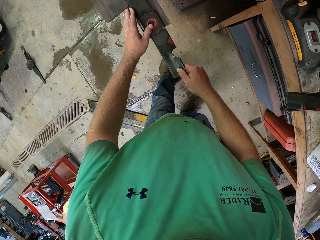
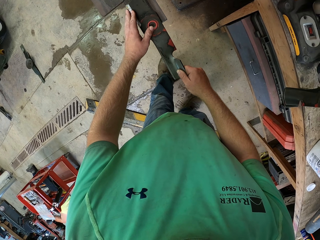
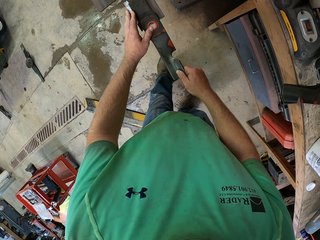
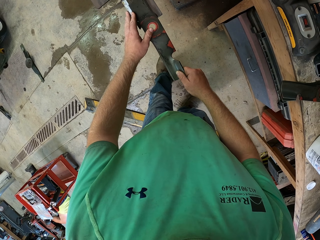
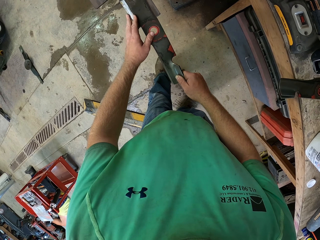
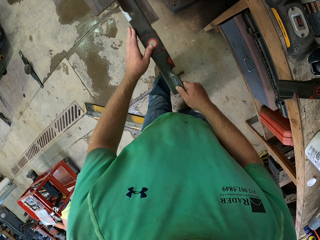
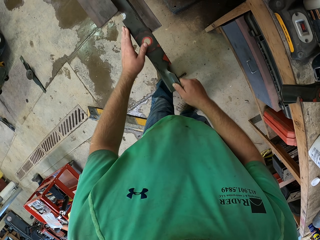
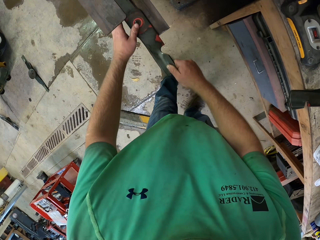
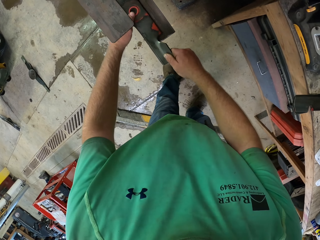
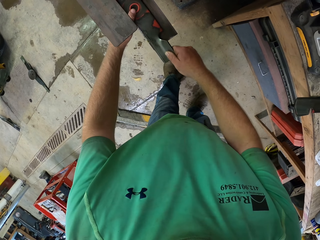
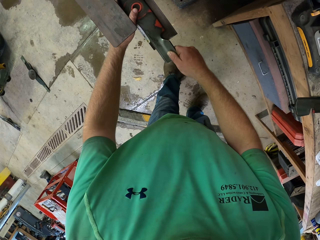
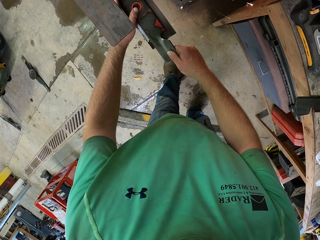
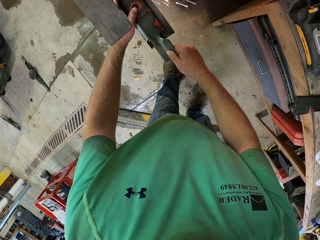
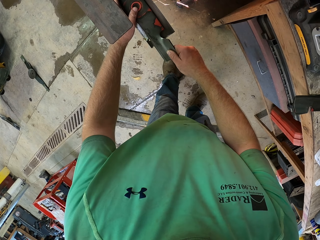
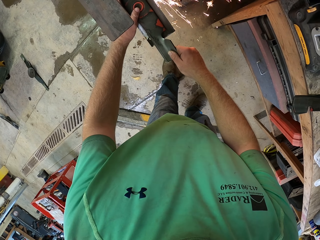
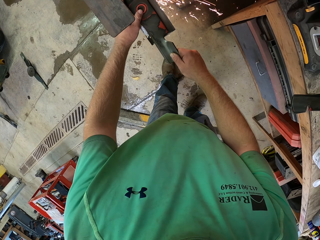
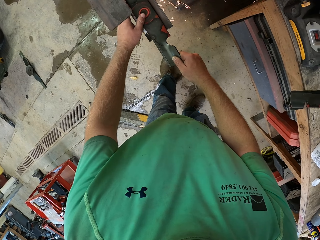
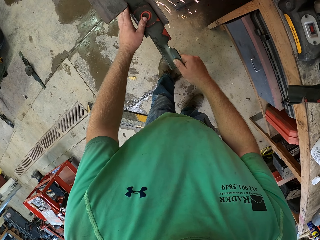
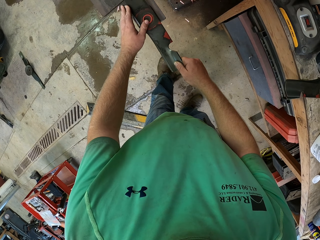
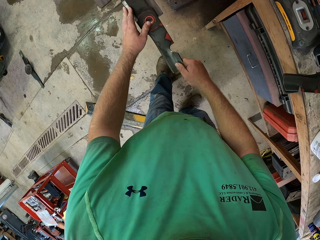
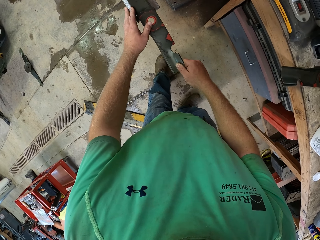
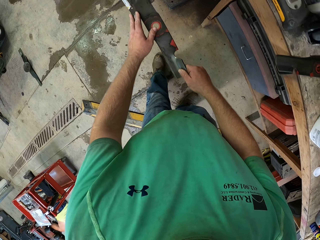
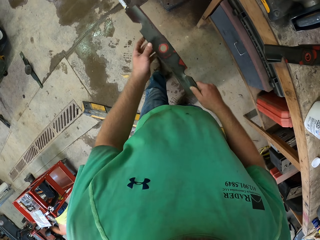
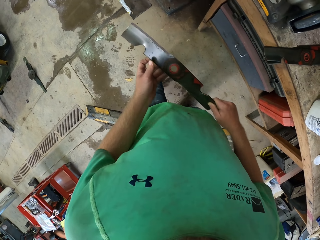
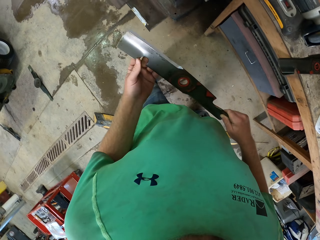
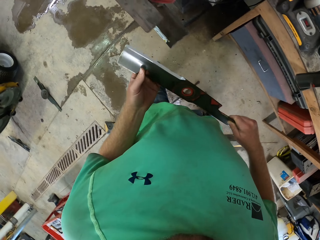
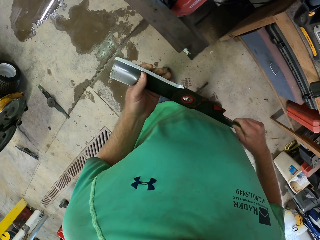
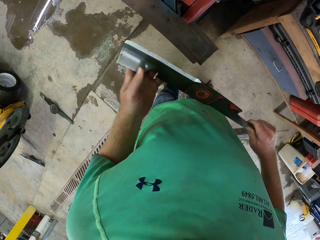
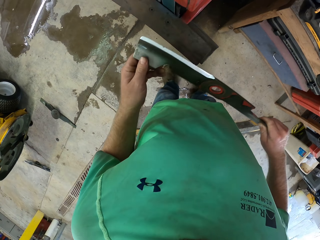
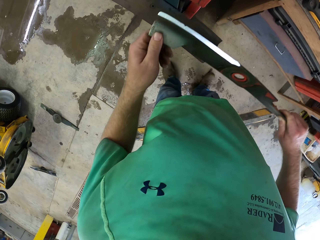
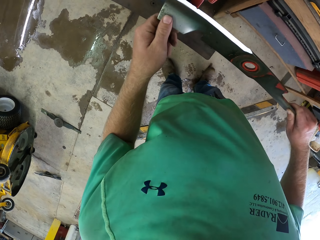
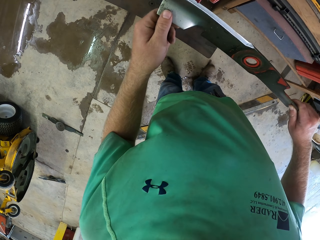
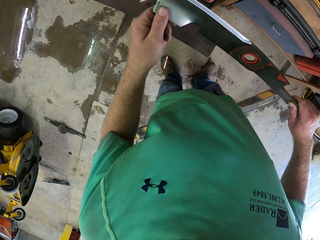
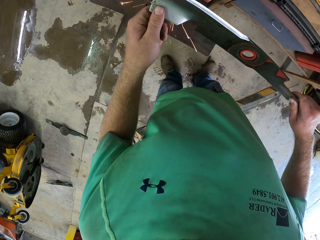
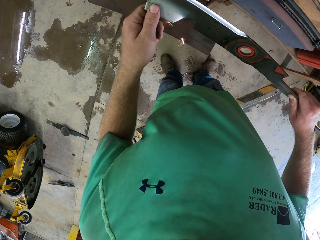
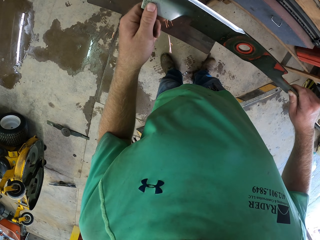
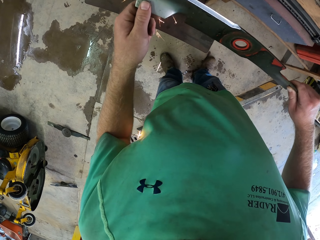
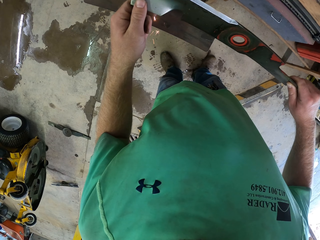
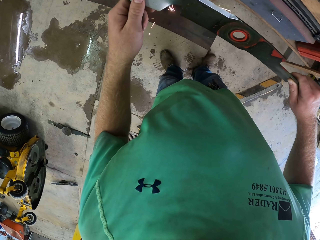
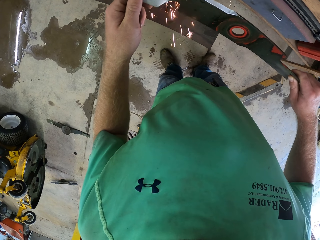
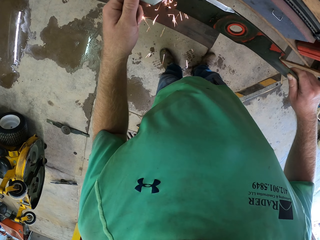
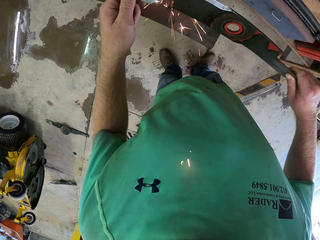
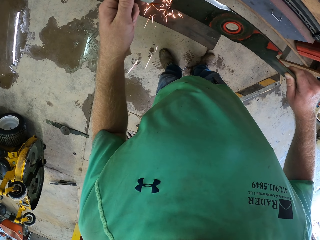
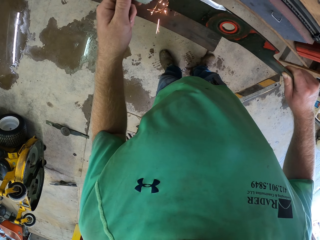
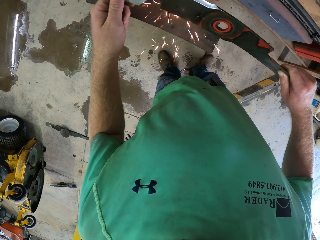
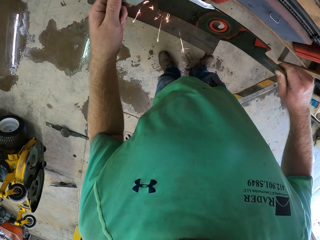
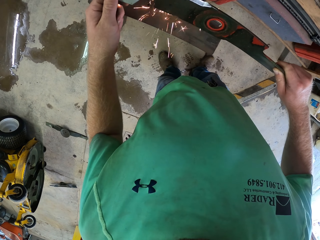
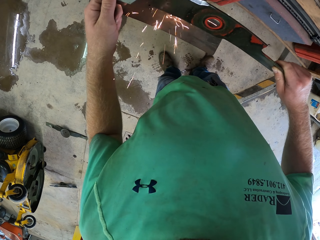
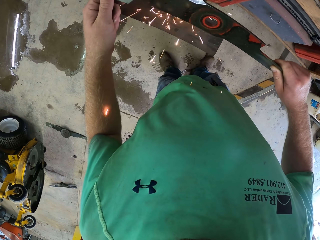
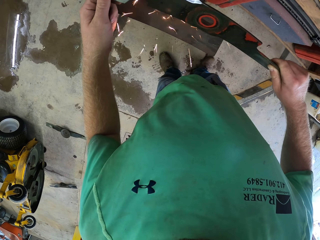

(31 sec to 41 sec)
The camera wearer places something in the machine. He sharpens something with the machine. He holds the blade with his hands. He removes something from the machine. He sharpens the blade with the sharpening machine in his hands.

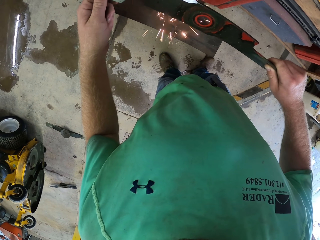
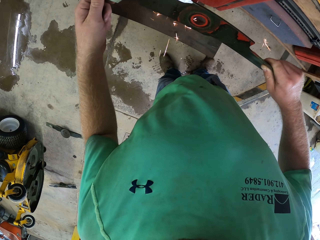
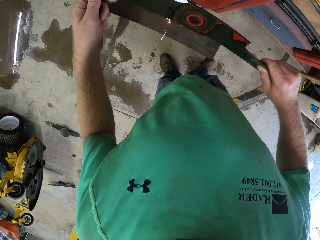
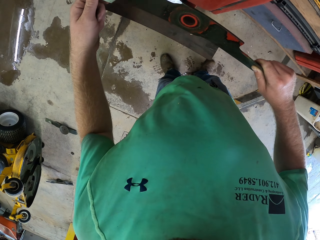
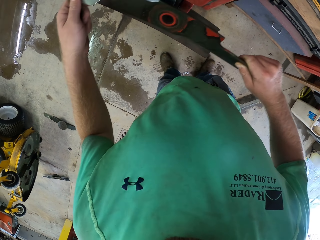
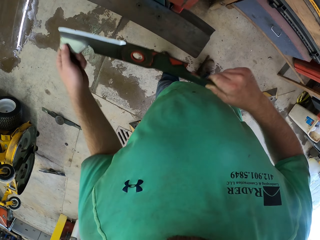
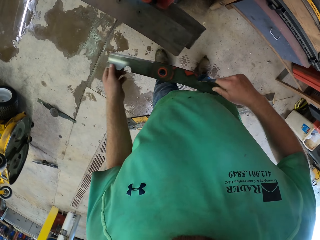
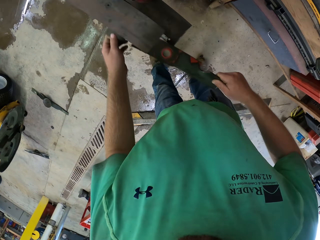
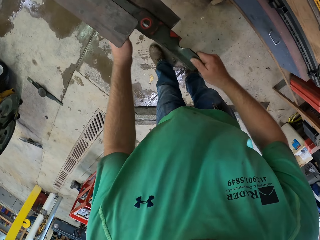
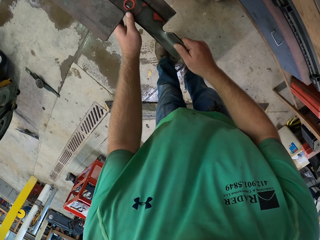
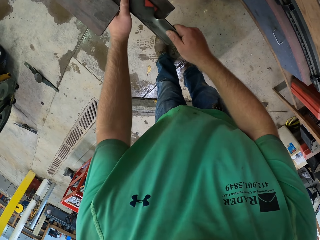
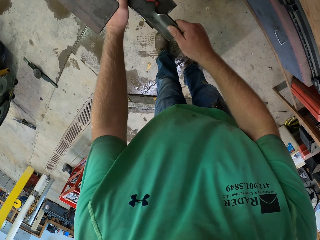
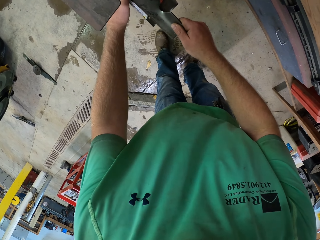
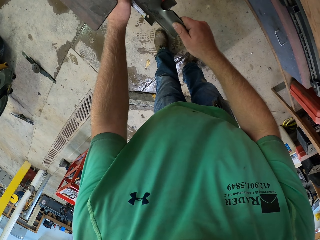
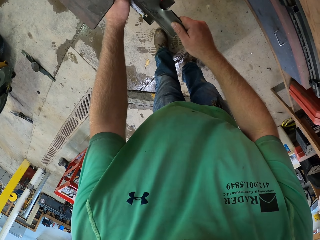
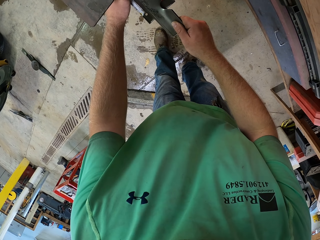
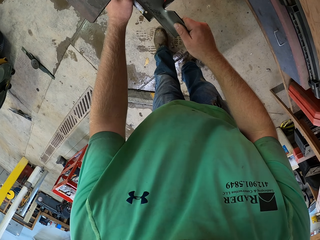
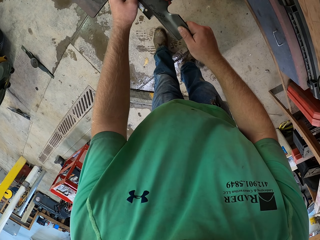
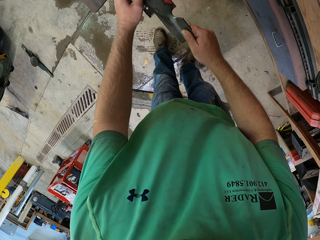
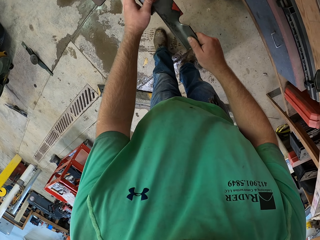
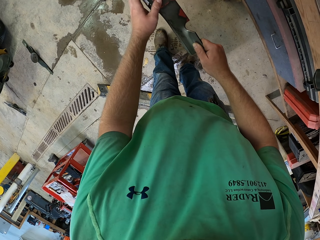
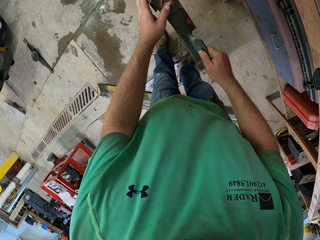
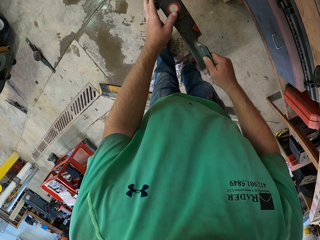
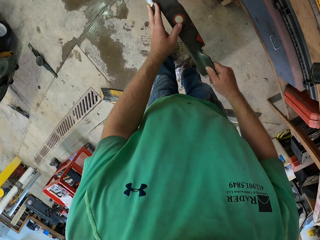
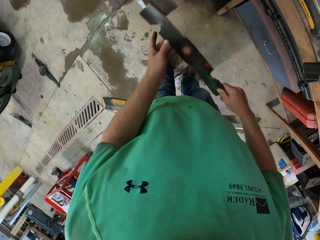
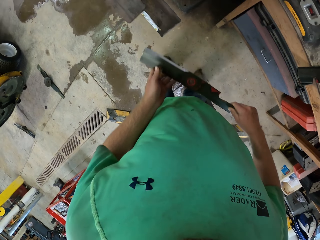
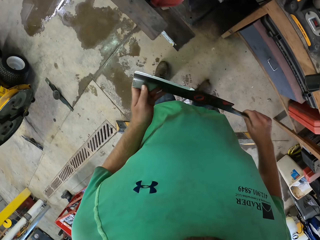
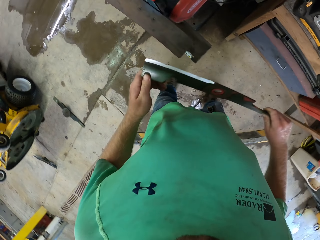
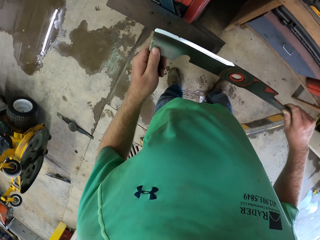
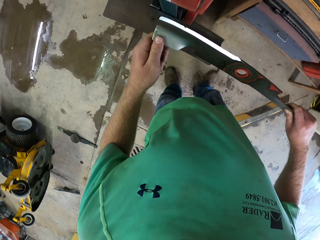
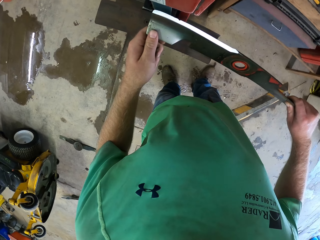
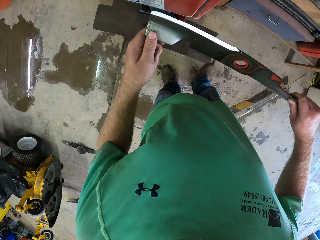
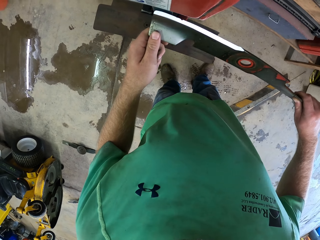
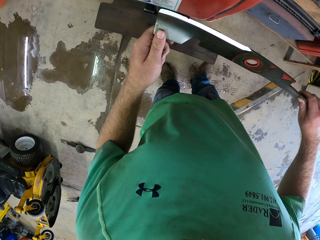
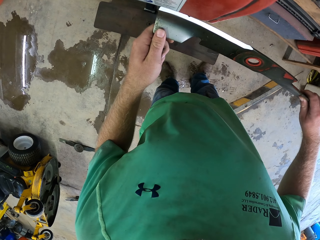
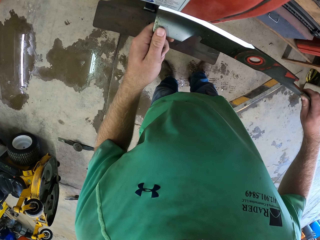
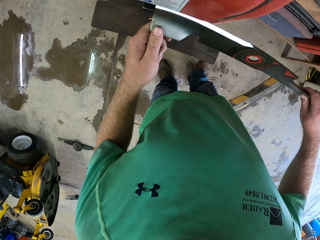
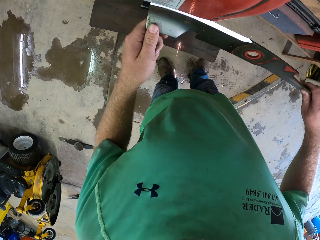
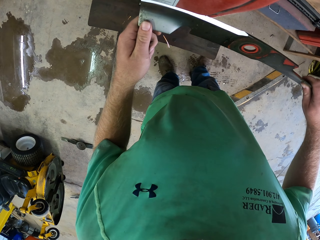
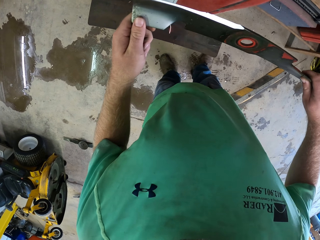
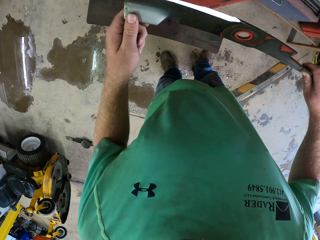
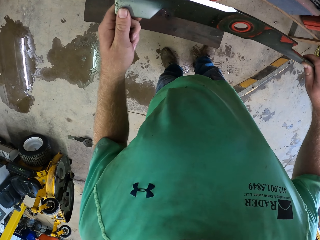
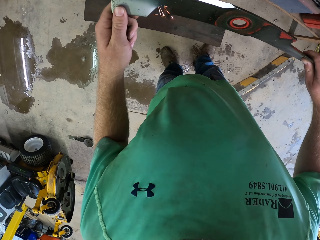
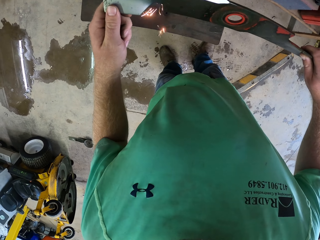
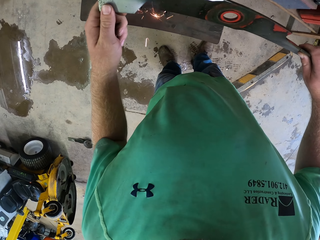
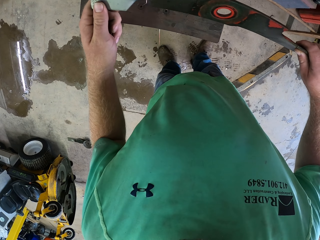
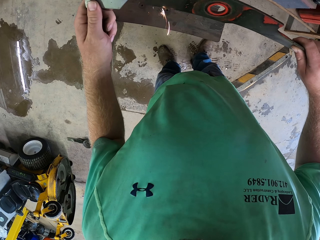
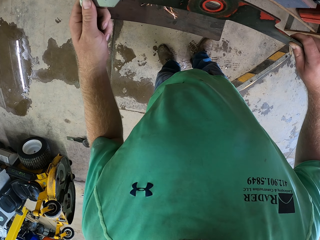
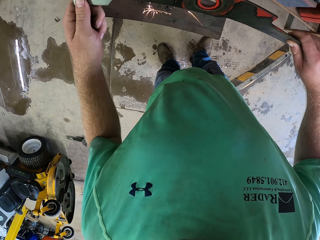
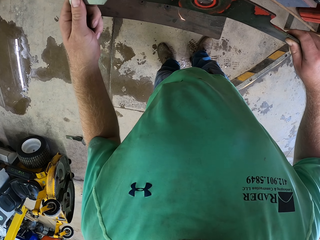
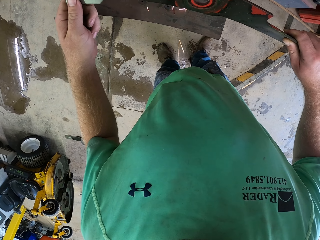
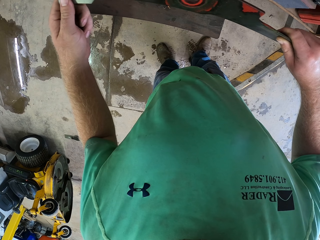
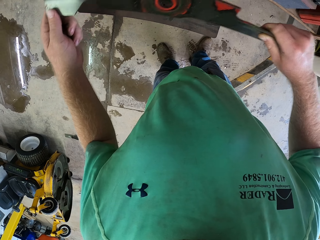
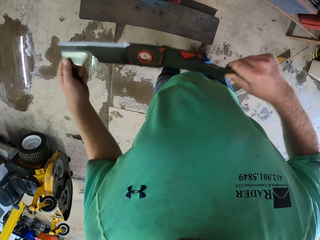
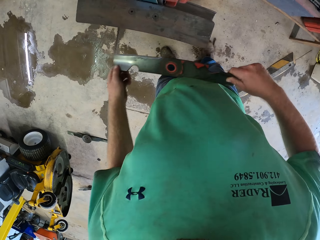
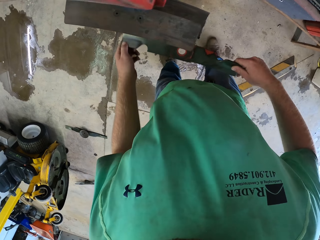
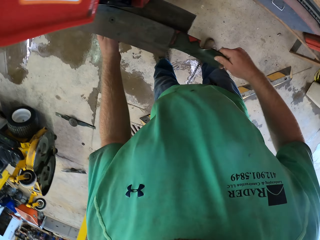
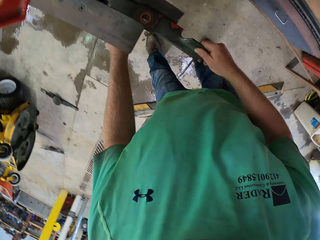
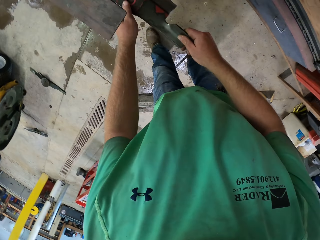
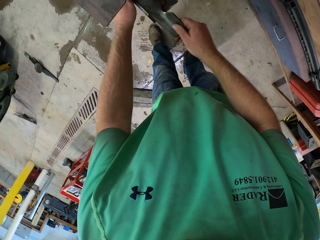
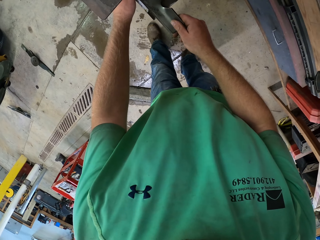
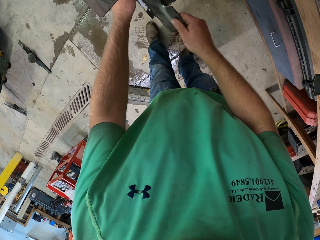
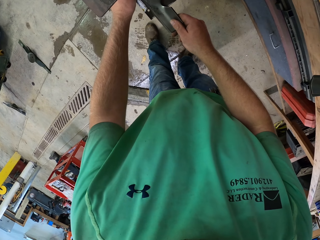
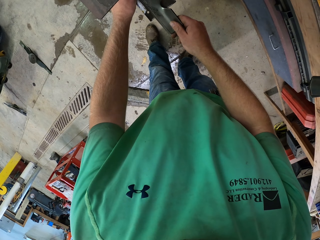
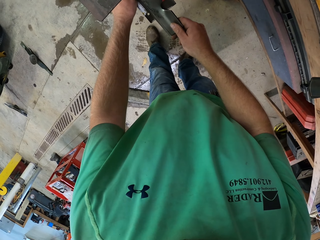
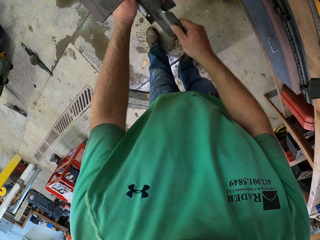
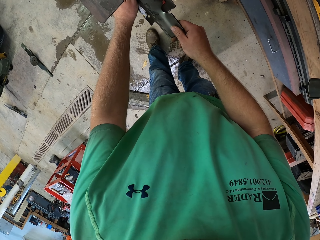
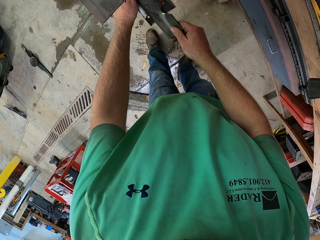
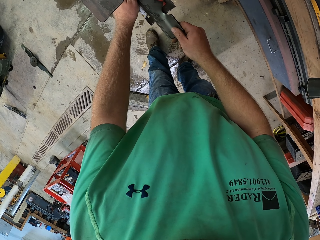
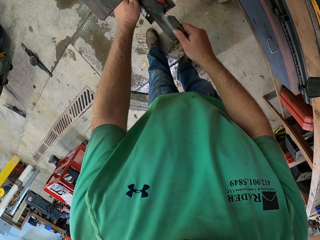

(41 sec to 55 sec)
The camera wearer places the blade in the tool tray with his hands. He removes something from the machine. He sharpens the blade with the sharpening machine in his hands. He holds the blade in his hands. He removes something from the machine. He sharpens the blade with the sharpening machine in his hands. He places something in the machine. He removes something from the machine. He places the blade in the tool tray with his hands. He sharpens the blade with the sharpening machine in his hands. He places something in the machine.
